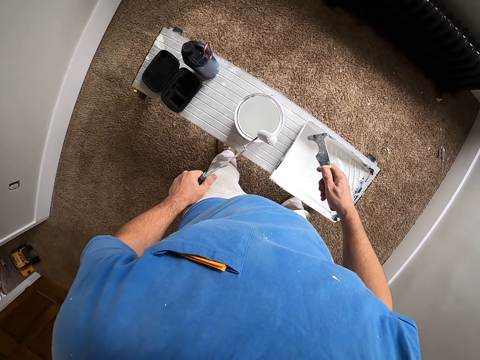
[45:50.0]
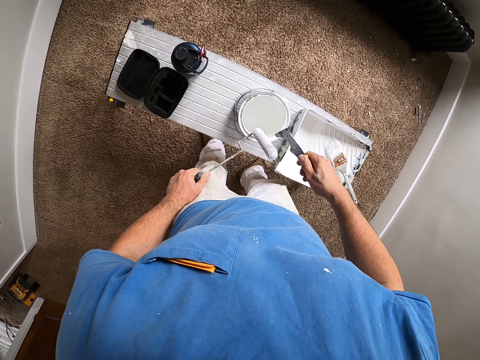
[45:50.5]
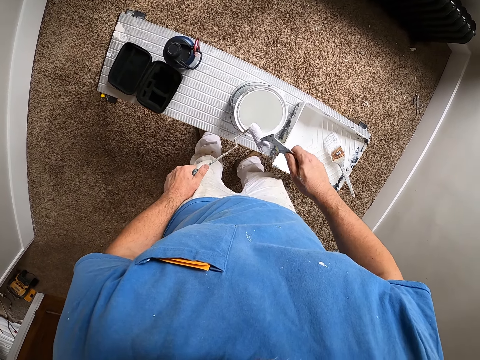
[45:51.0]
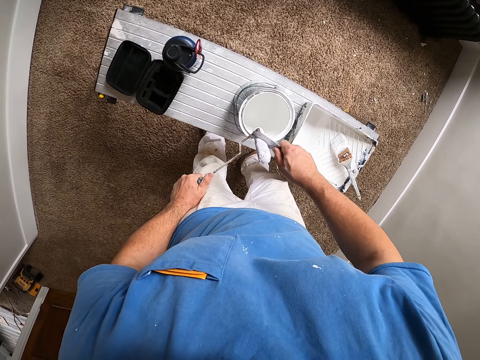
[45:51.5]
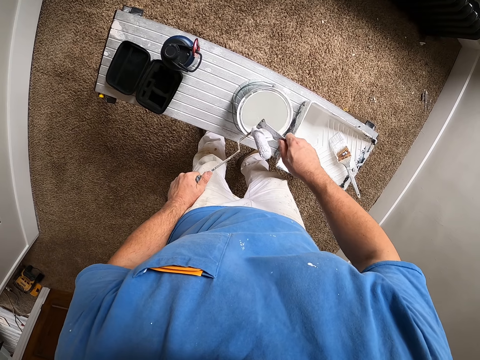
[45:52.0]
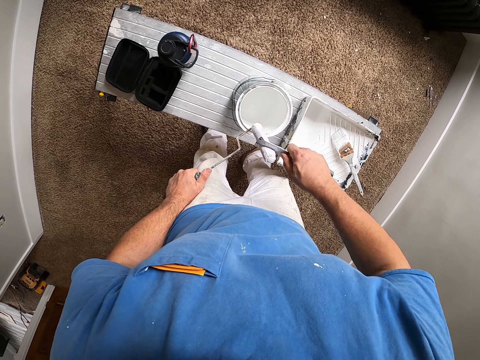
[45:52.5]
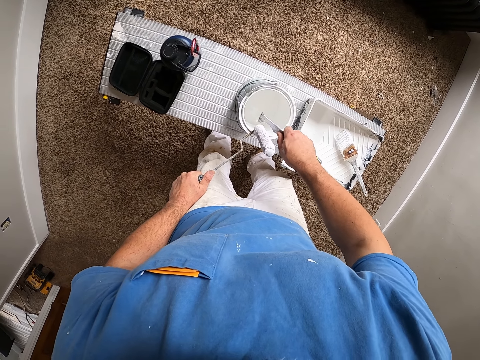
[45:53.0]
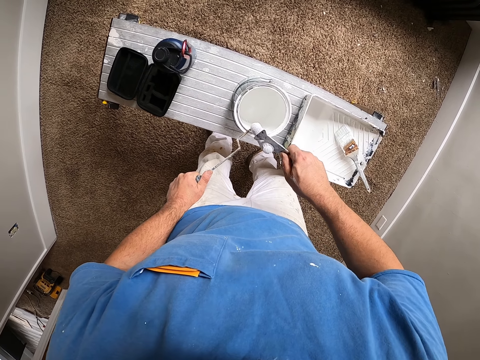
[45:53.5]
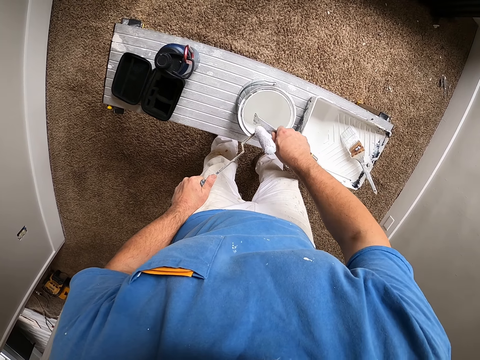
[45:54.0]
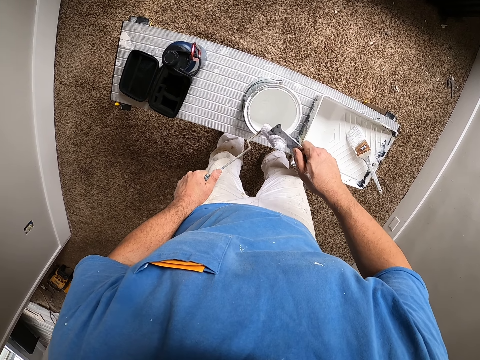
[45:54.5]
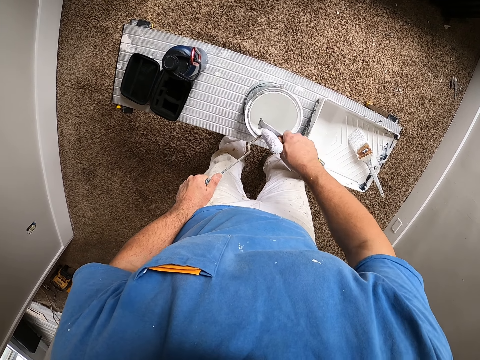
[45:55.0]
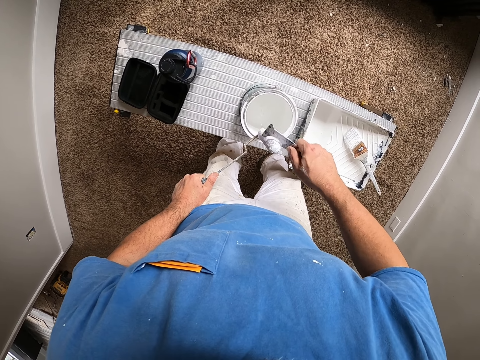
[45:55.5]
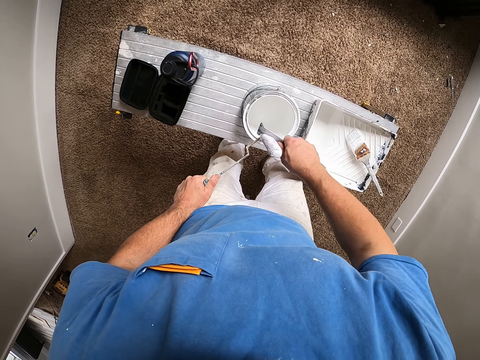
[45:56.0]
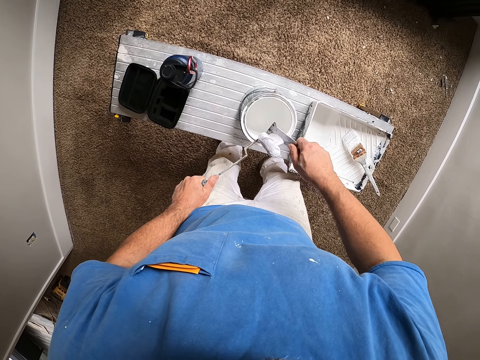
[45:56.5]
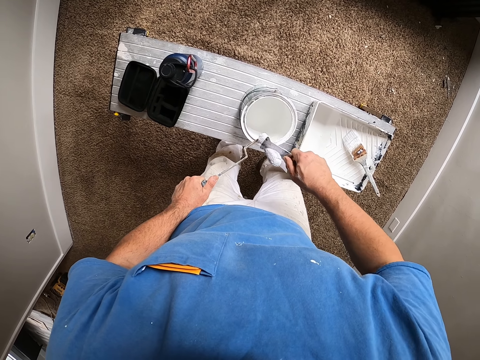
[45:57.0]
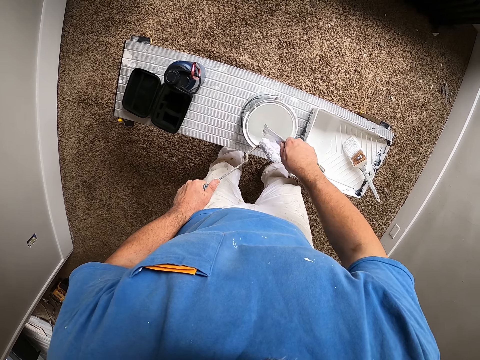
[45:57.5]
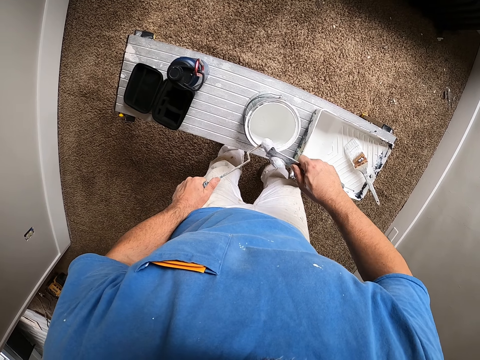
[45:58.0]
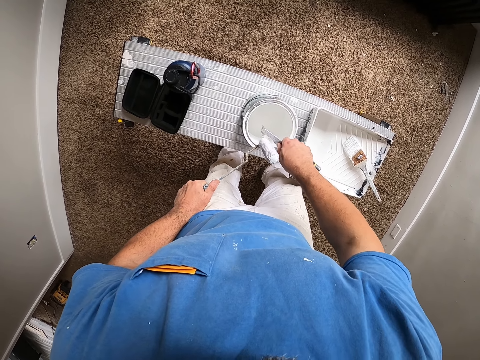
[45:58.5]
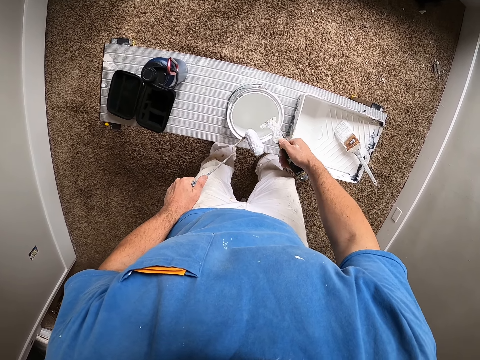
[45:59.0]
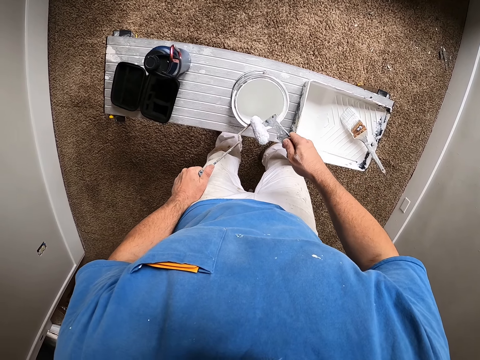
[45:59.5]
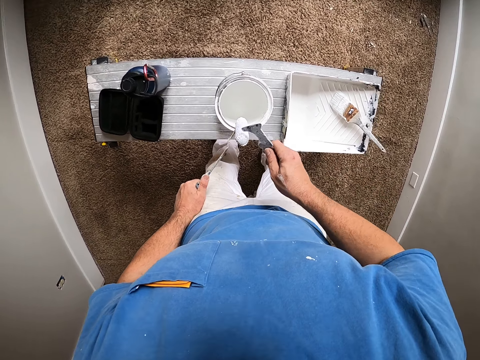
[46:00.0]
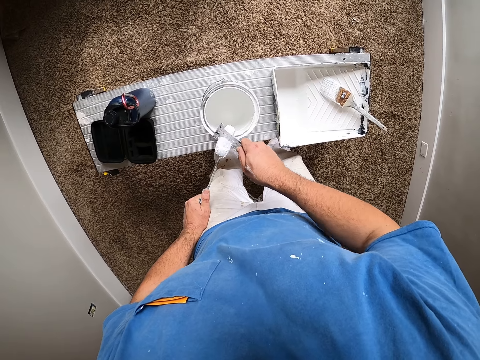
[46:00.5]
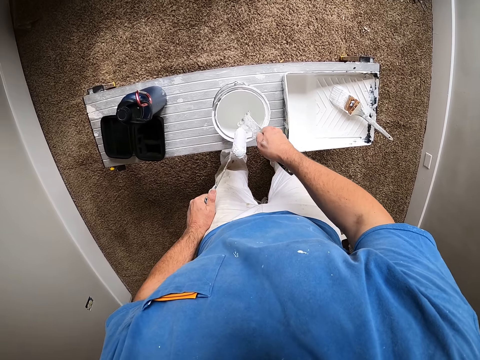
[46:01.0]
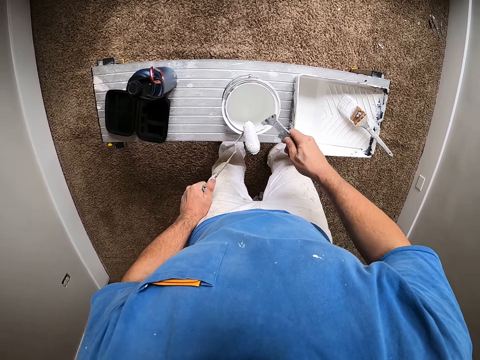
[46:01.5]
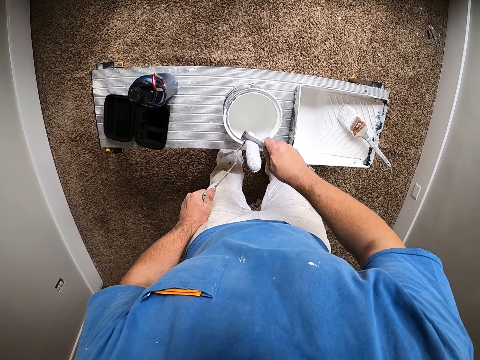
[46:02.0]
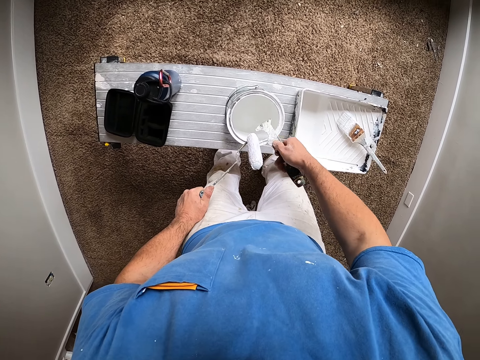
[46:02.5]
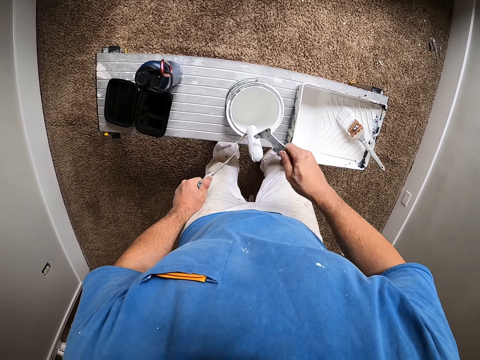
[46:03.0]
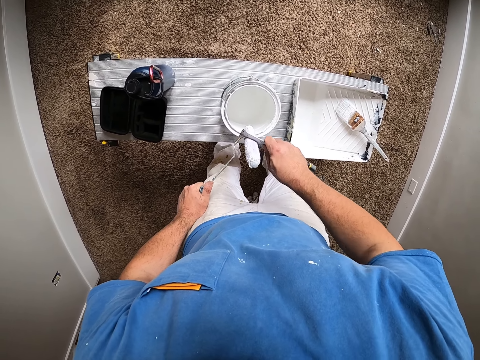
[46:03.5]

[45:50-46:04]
The camera wearer moves a step. They scrape off paint on the roller brush with the scraper.

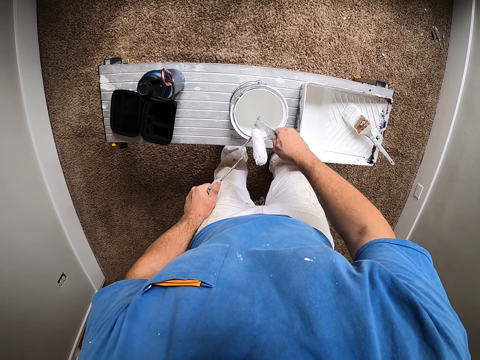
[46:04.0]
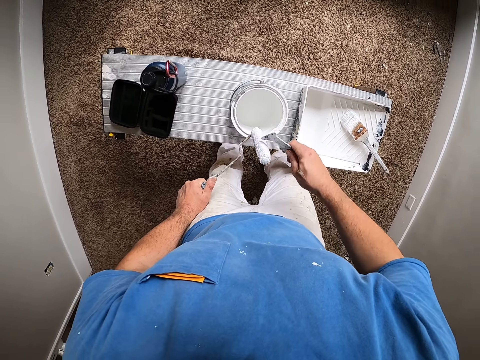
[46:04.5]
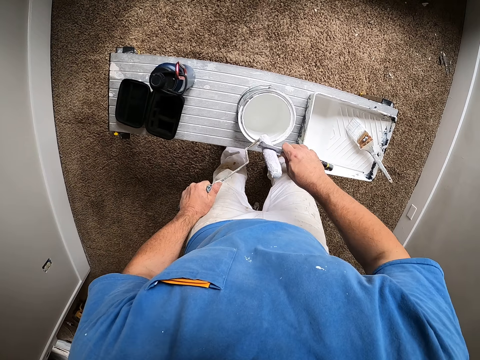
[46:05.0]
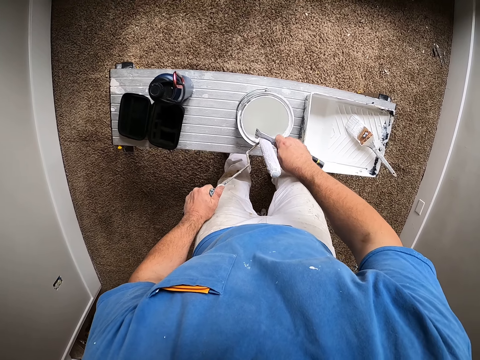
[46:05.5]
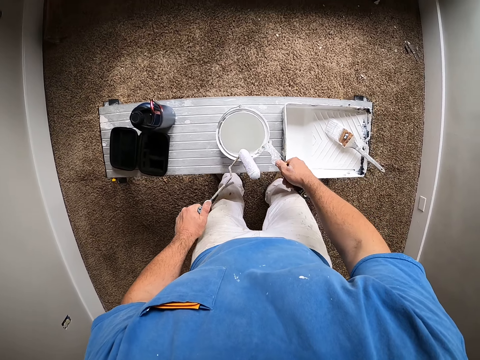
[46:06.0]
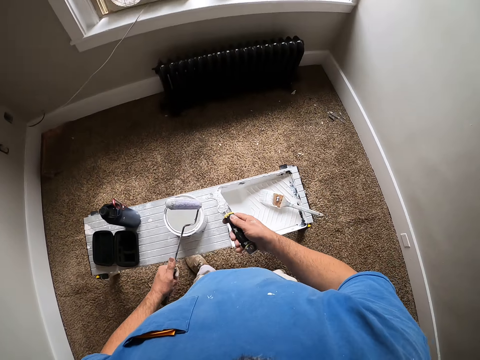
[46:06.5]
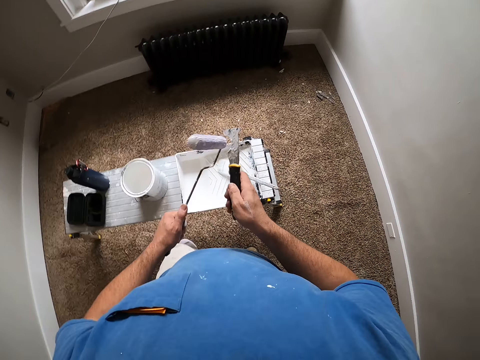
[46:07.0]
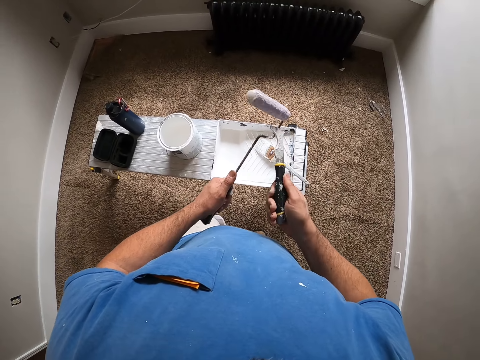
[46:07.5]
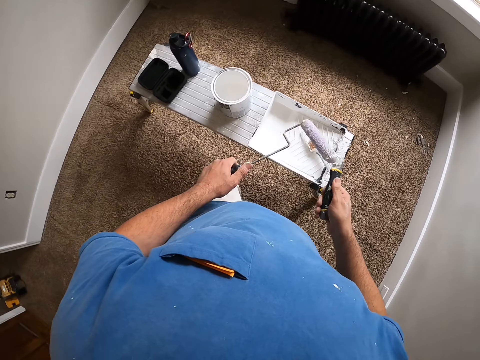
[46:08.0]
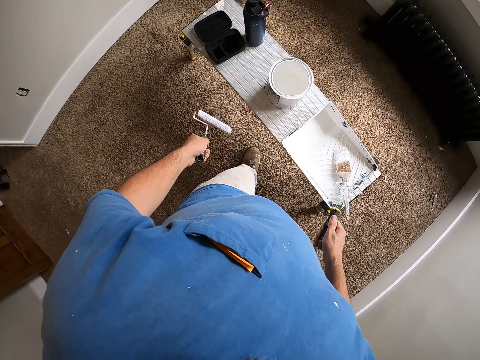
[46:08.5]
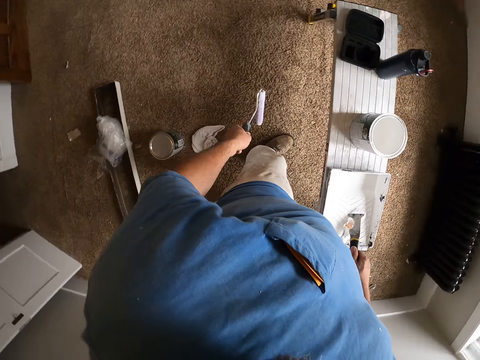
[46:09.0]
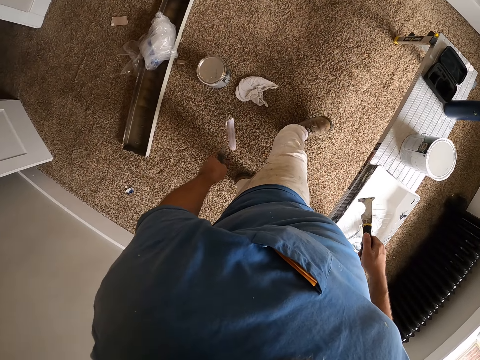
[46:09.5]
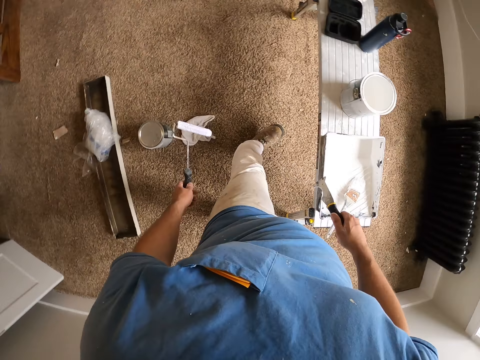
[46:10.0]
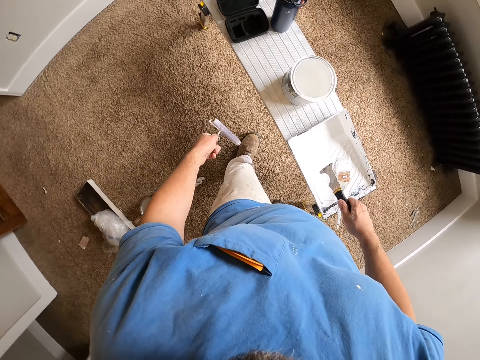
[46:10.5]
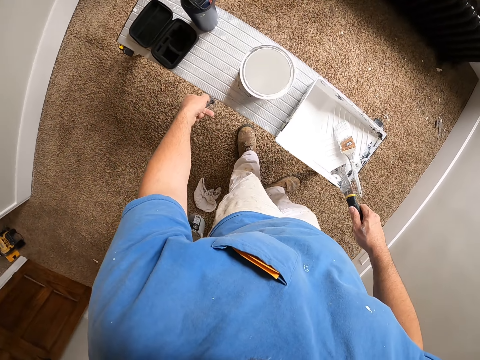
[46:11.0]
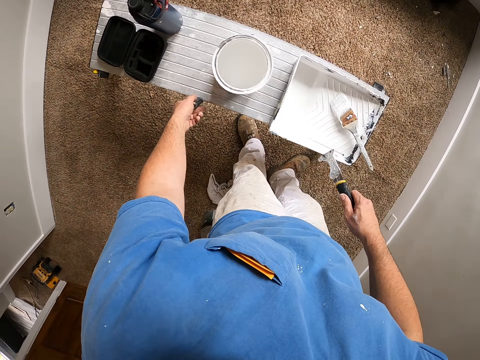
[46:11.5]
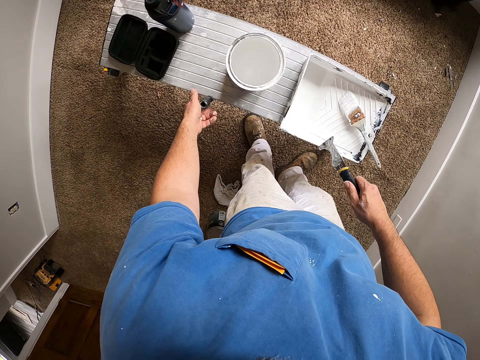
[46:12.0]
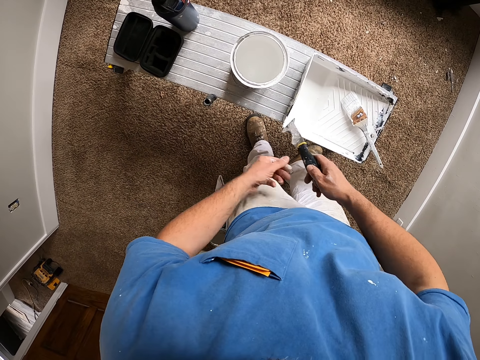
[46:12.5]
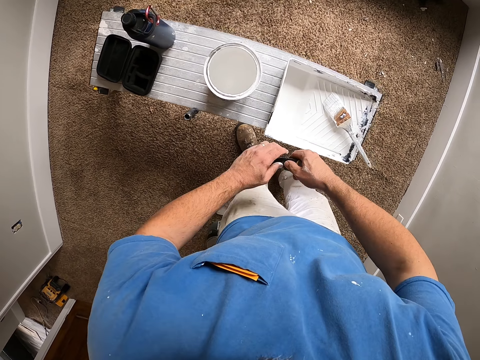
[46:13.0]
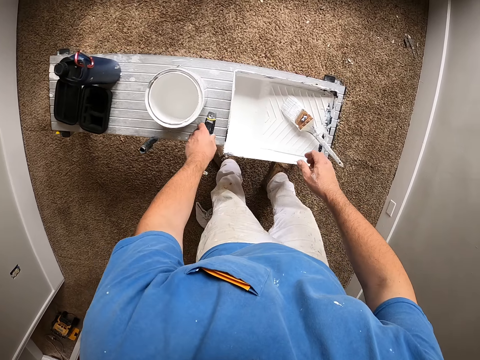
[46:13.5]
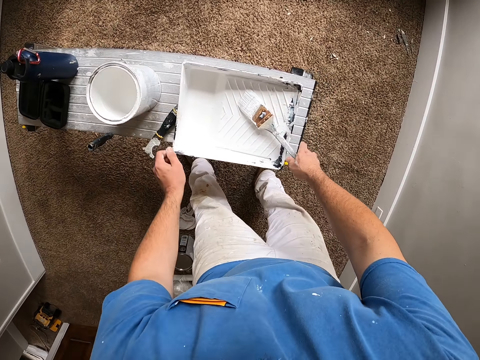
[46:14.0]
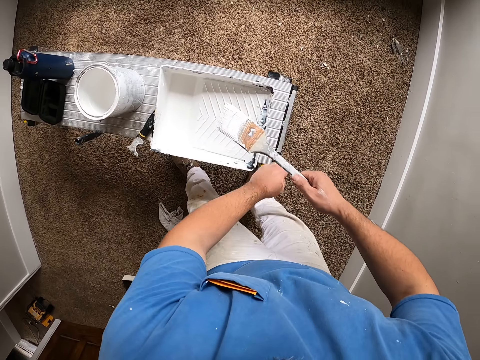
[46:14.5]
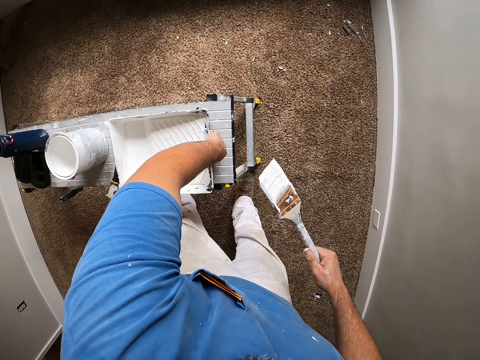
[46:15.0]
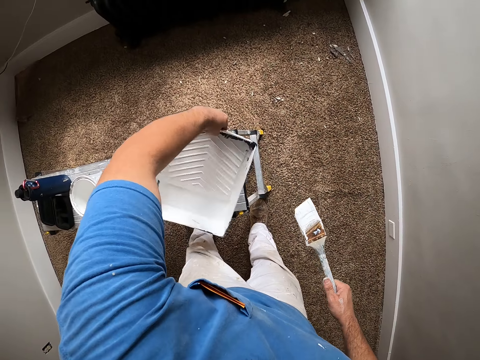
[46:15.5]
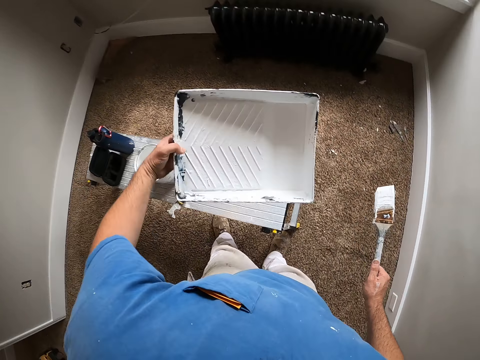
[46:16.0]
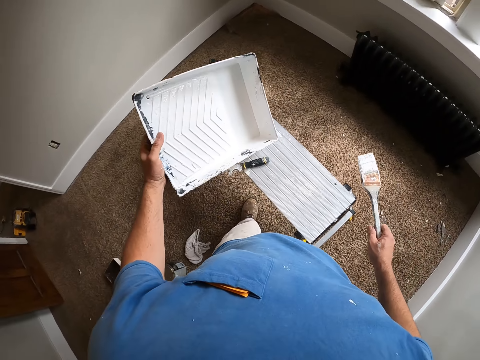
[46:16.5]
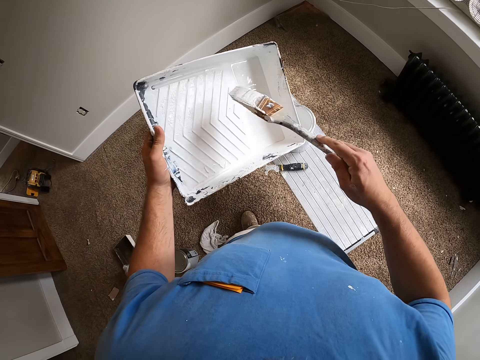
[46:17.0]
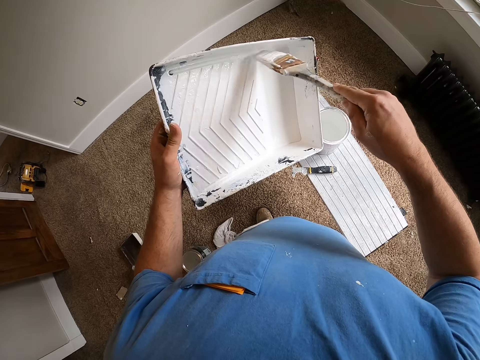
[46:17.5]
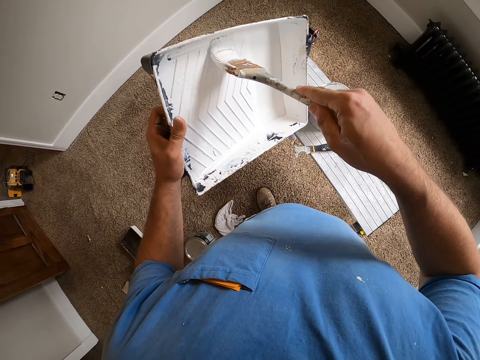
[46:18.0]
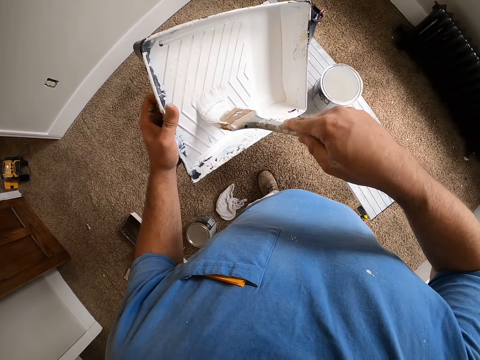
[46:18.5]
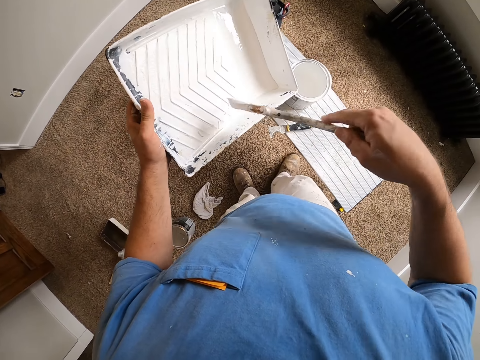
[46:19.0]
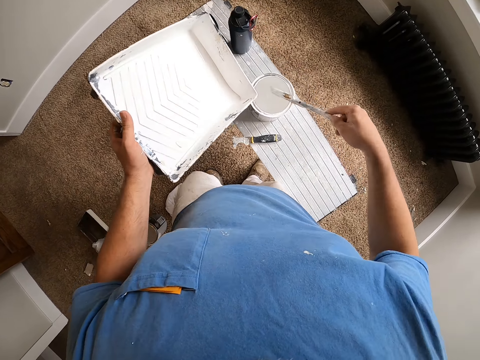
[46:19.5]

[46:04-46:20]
The camera wearer lifts up the brush. They look around. They hang the roller brush on the work stool. They place the scraper on the work stool. They pick up the paint brush from the paint tray or container. They pick up the paint tray. They dip the paint brush into the paint tray. They wipe the container with the brush.
